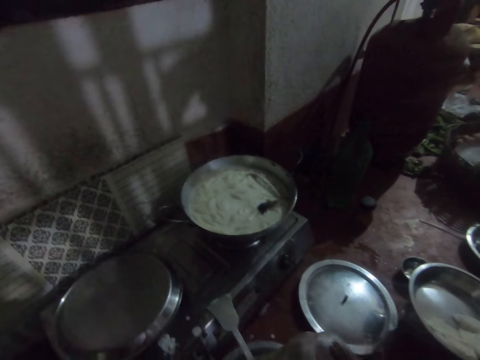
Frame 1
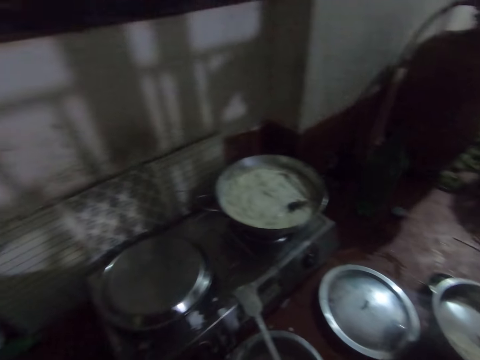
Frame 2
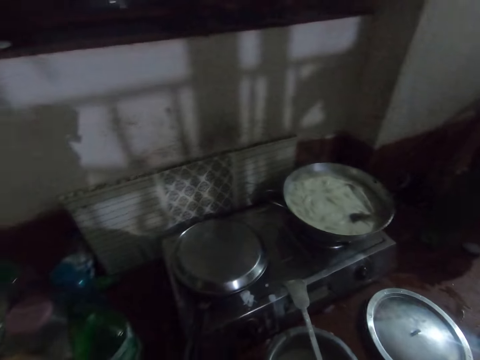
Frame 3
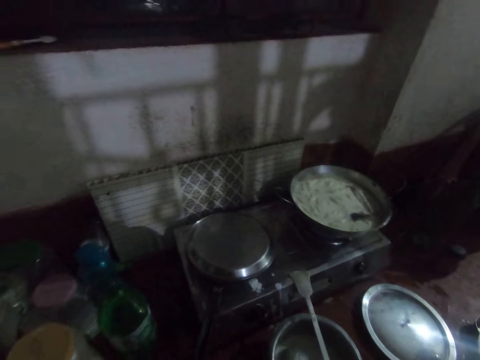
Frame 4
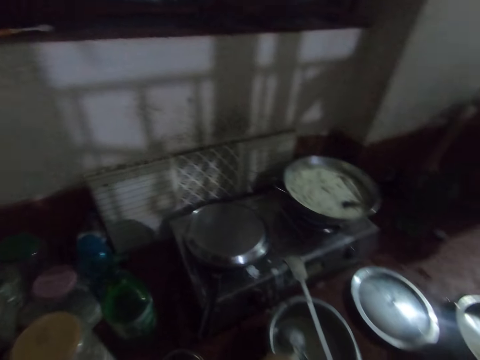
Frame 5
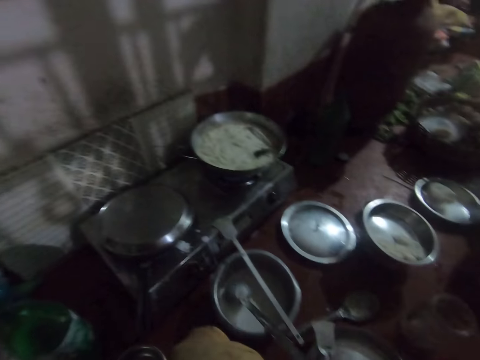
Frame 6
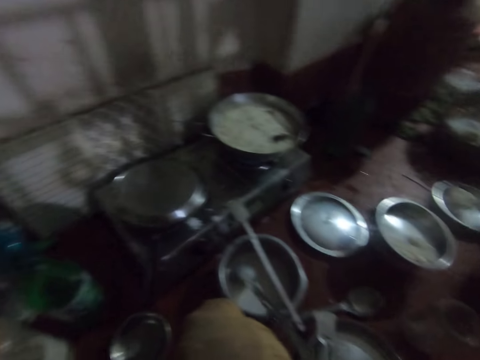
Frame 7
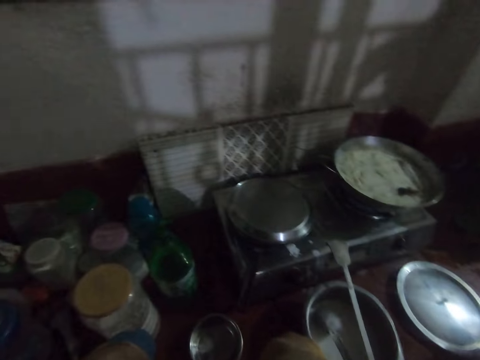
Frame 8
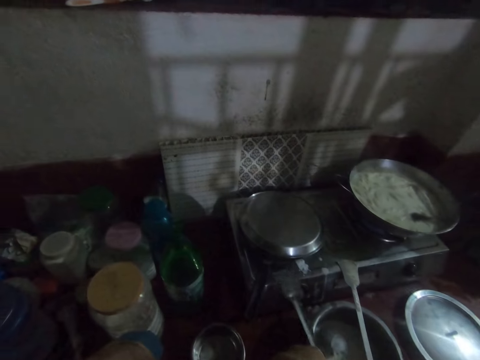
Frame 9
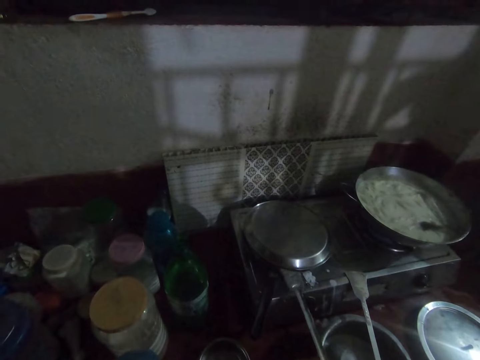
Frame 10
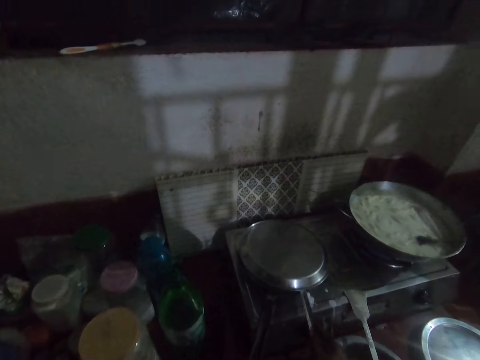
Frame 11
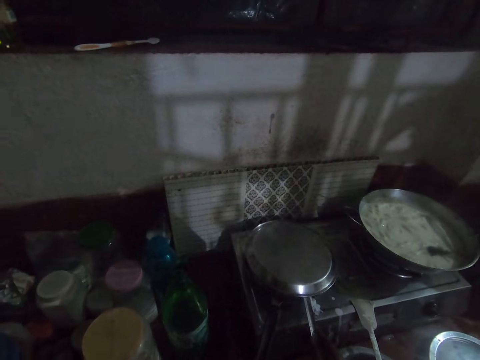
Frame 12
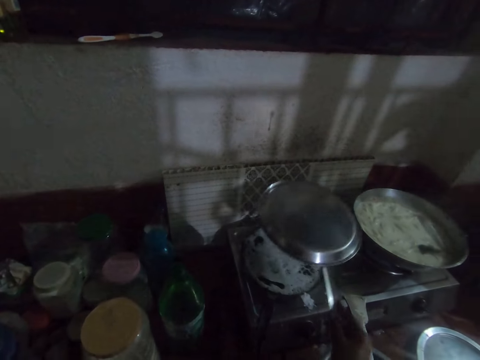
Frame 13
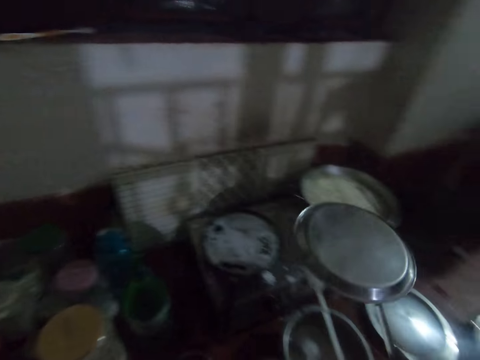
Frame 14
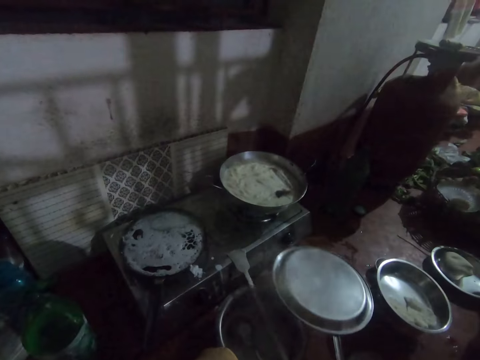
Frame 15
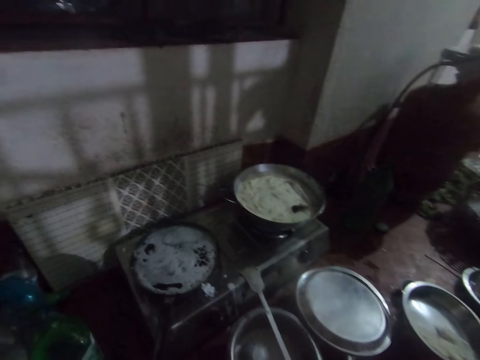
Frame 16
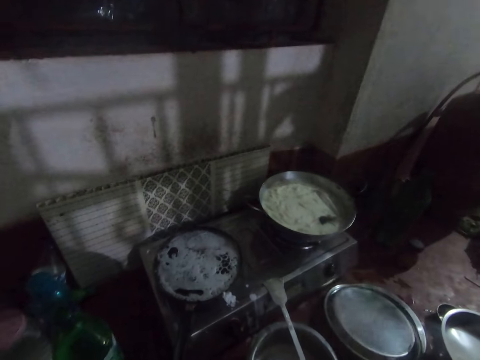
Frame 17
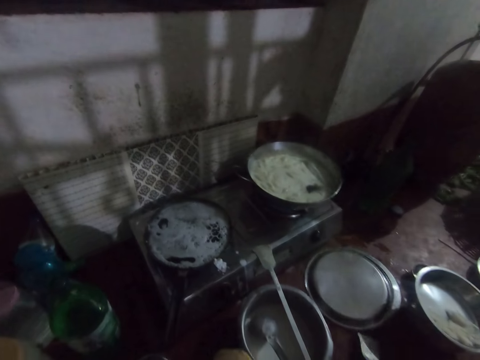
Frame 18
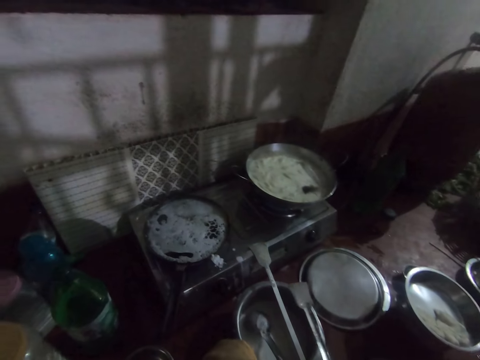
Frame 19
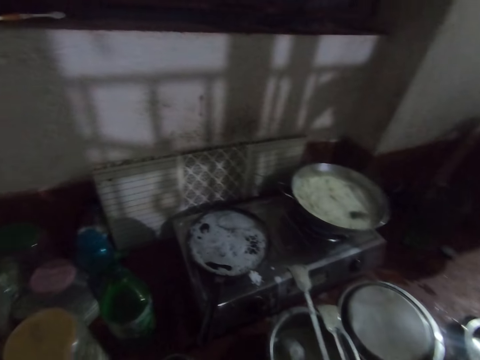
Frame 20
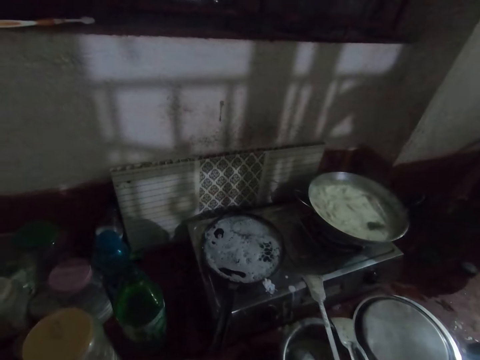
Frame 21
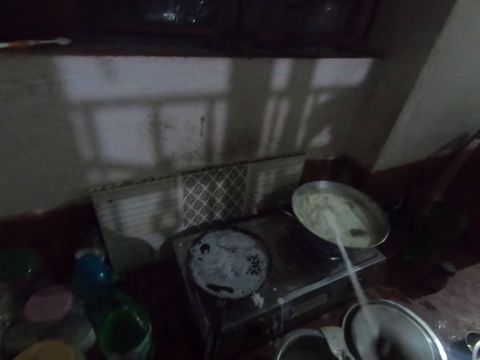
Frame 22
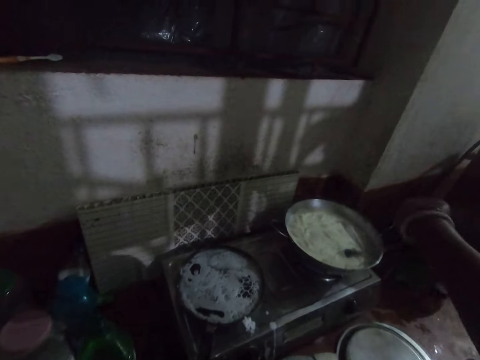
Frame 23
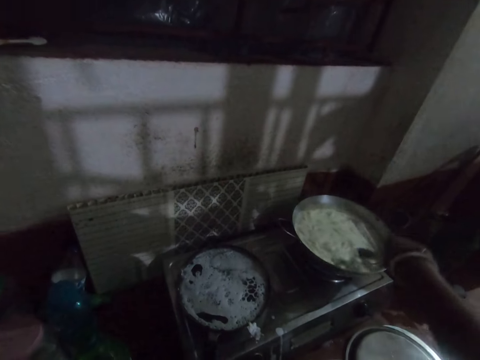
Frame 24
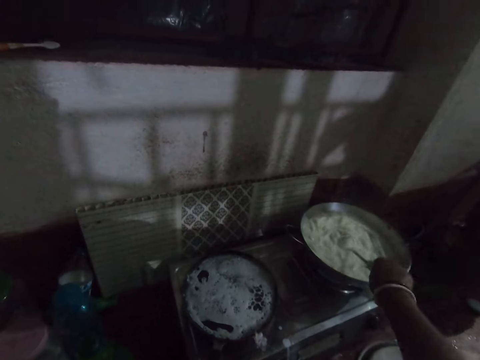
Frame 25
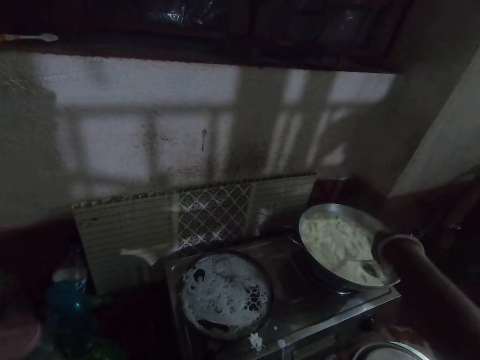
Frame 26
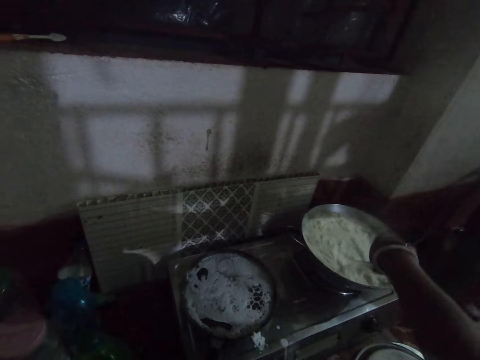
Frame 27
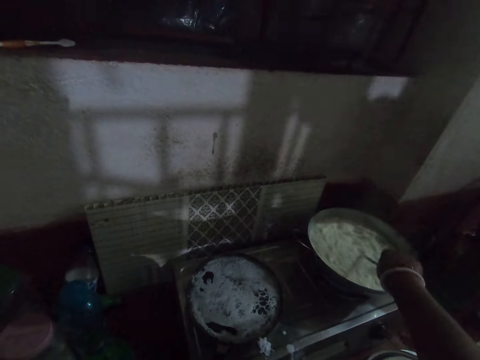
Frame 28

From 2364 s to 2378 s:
The camera wearer passes the sugar container to her right hand. She looks around. She drops the sugar container on the floor with her right hand. She picks up the spatula with her right hand. She holds the spatula. She puts the spatula under a lid. She removes a tray with the spatula. She lifts the lid. She places the lid aside. She drops the tray on a pan. She positions the spatula on a pot. She picks up the spatula. She stirs milk with the spatula.

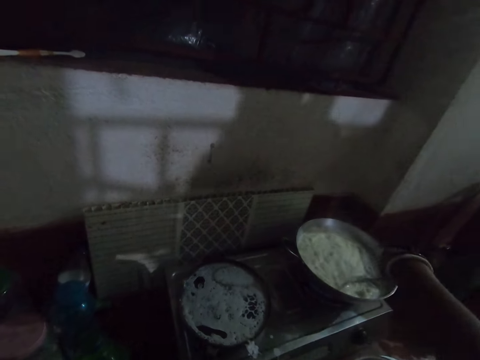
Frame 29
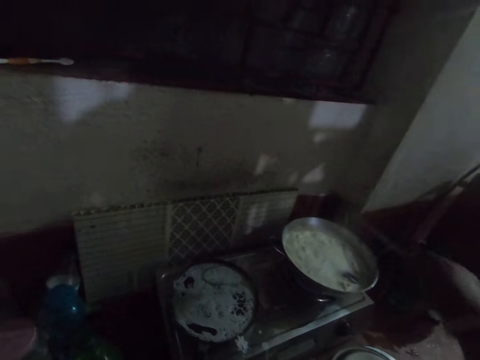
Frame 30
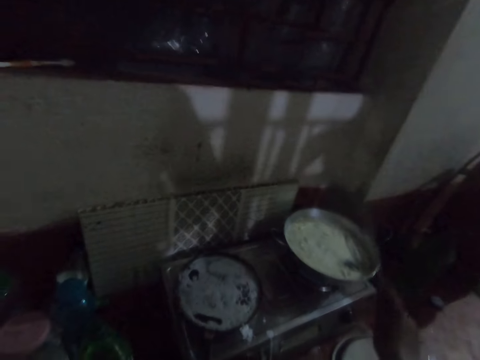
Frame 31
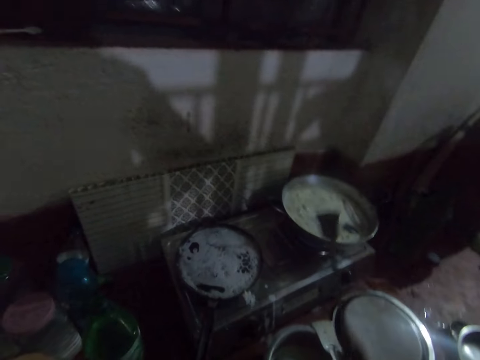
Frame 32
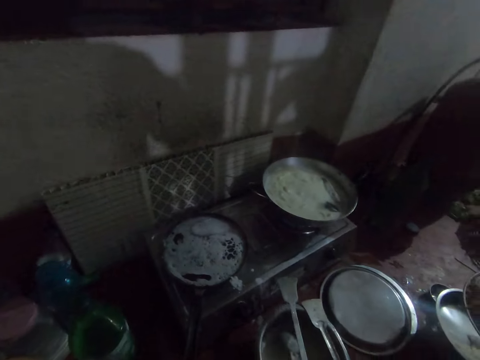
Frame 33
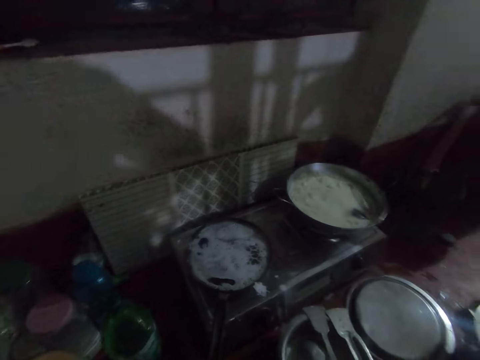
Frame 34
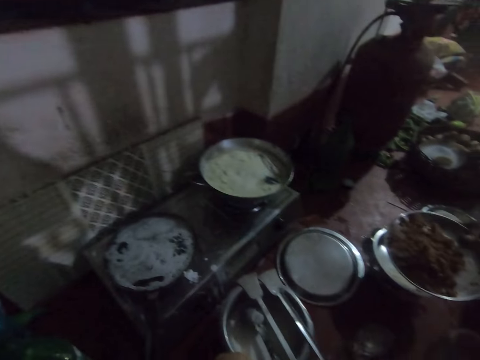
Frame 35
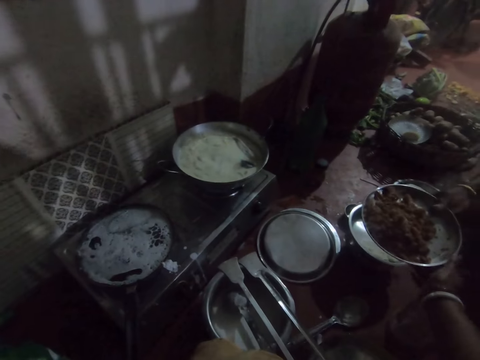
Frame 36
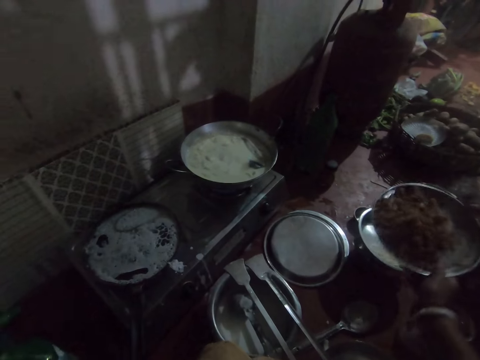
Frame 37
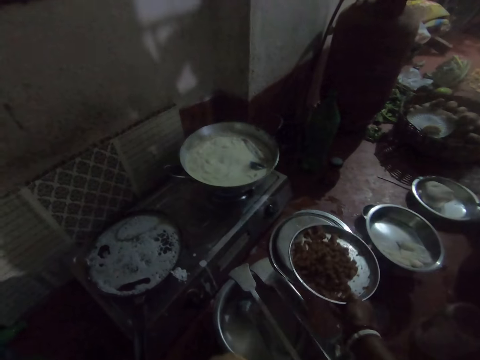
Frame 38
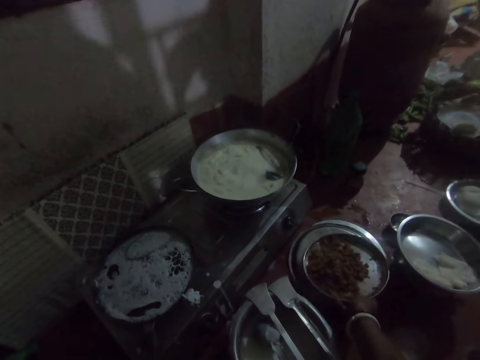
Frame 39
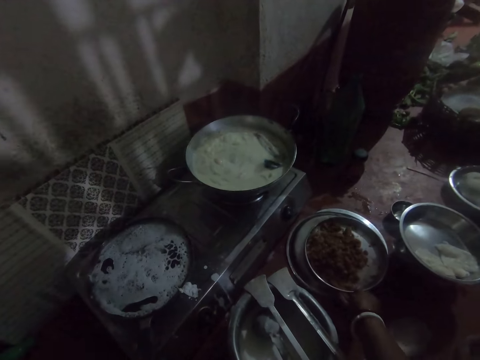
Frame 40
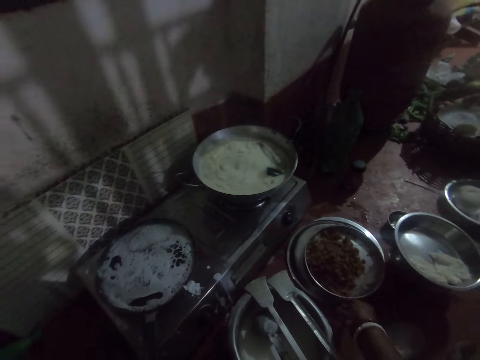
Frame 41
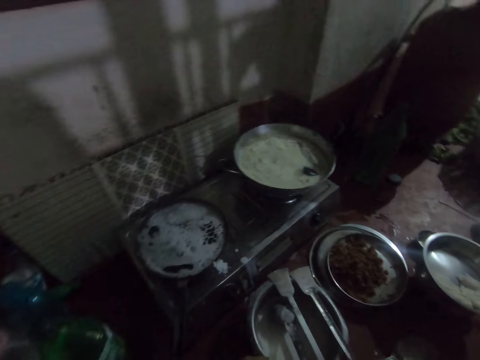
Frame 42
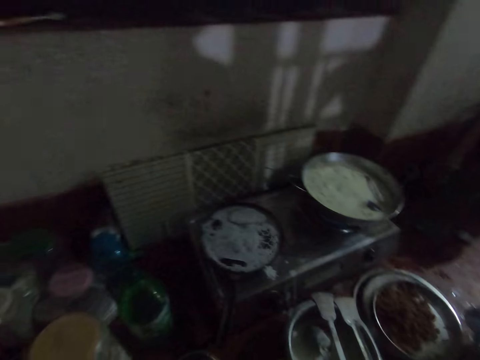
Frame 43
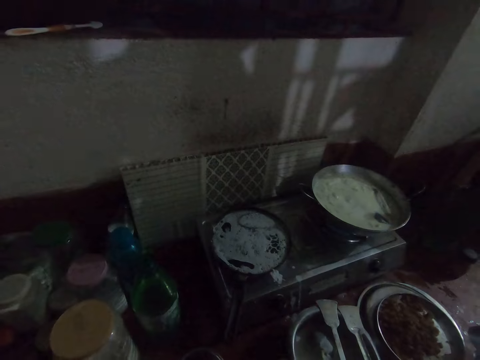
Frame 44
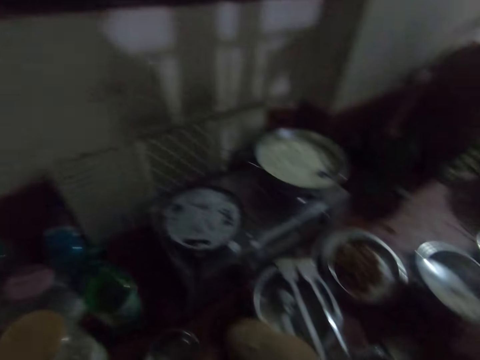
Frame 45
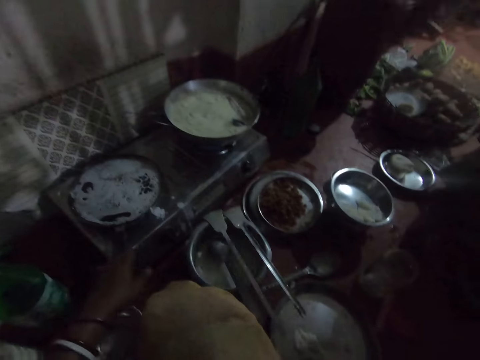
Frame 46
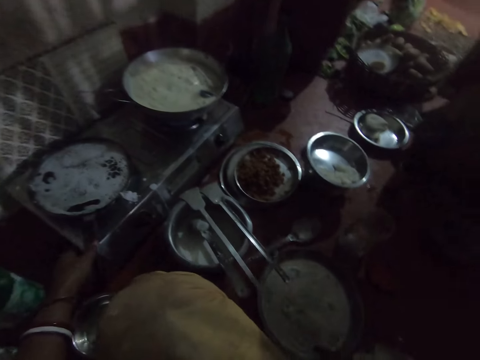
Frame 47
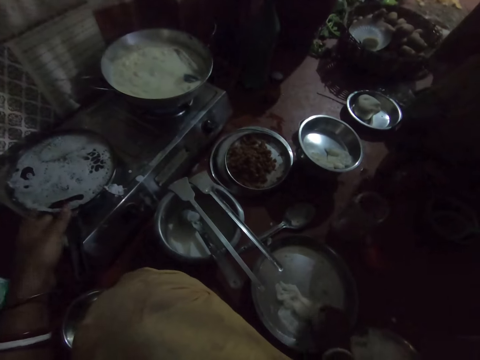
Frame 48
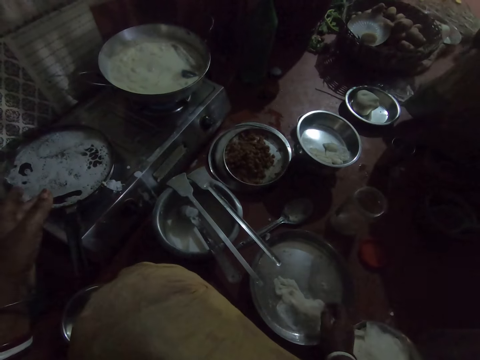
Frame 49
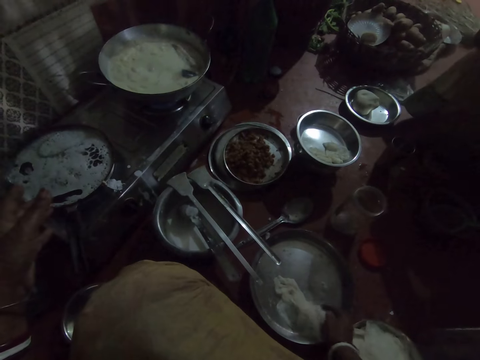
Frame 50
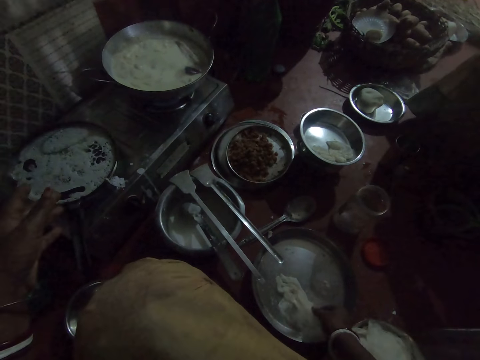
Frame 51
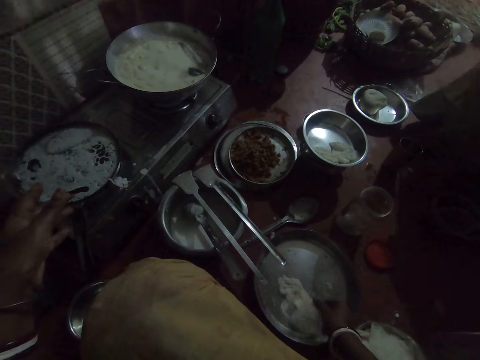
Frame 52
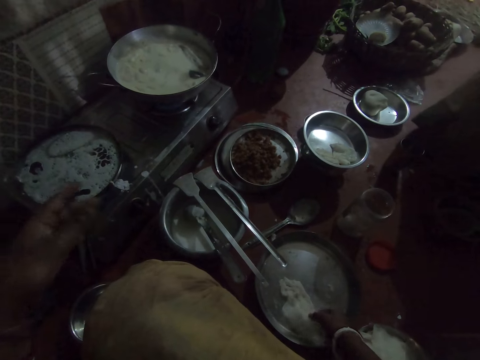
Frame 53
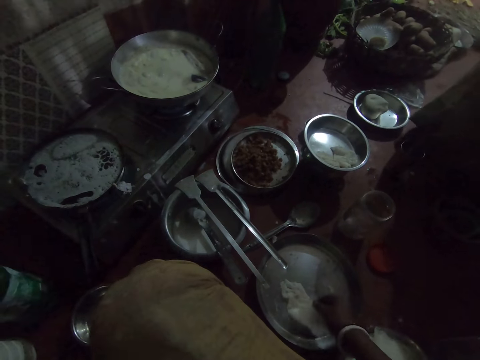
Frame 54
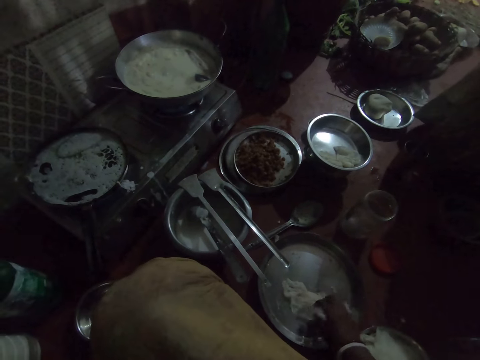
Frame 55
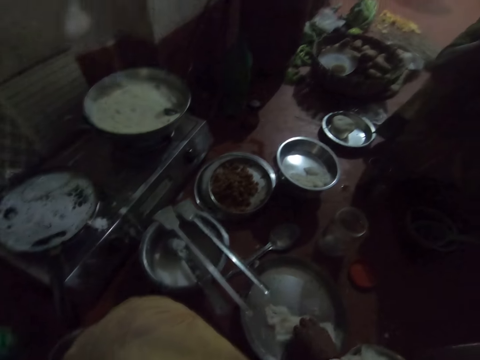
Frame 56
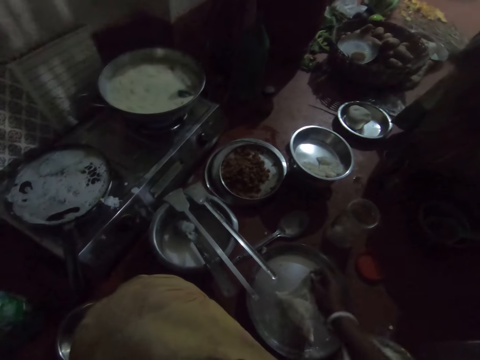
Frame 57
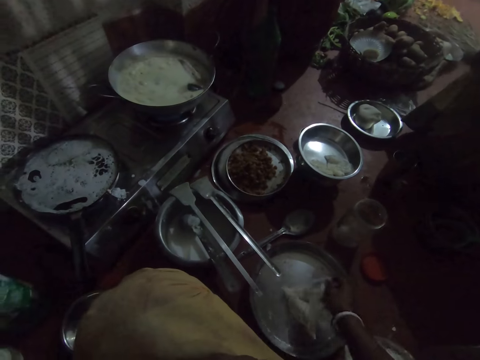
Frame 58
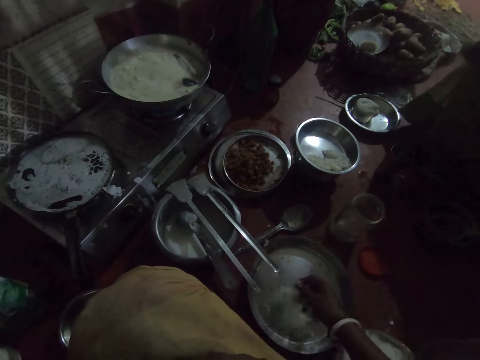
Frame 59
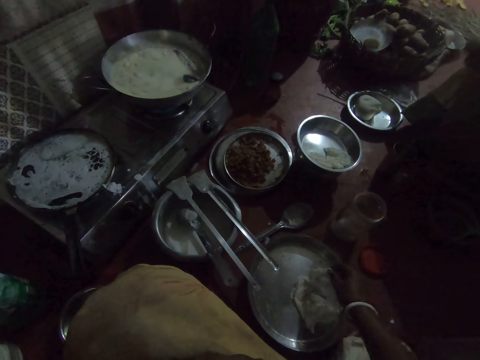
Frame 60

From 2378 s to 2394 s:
The camera wearer shakes the spatula. She lays the spatula on the pot. She interacts with a woman. She collects a tray from the woman with her right hand. She drops the tray on a pan. She looks around. She folds the pancake with her right hand.
